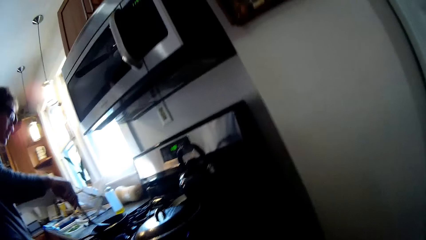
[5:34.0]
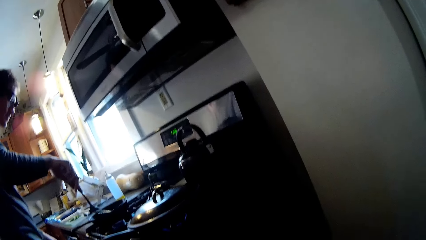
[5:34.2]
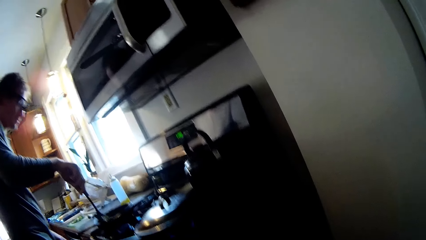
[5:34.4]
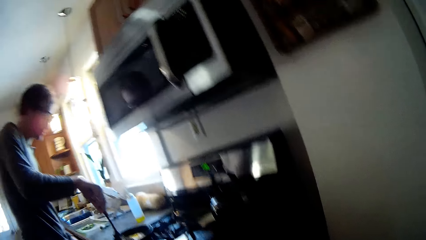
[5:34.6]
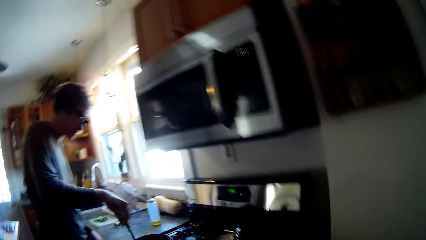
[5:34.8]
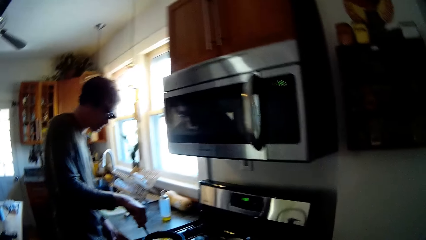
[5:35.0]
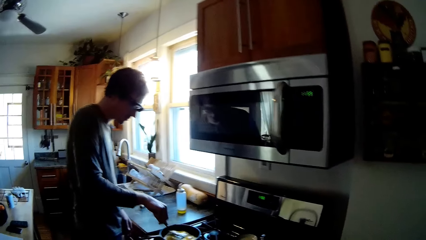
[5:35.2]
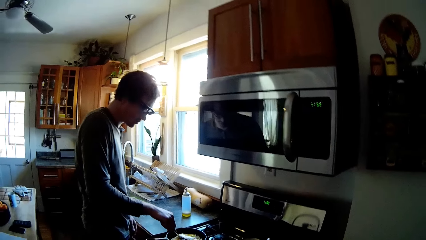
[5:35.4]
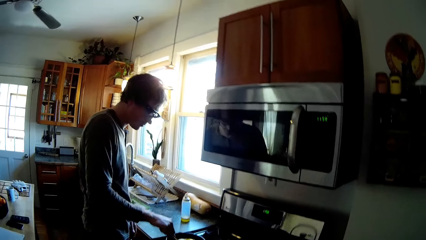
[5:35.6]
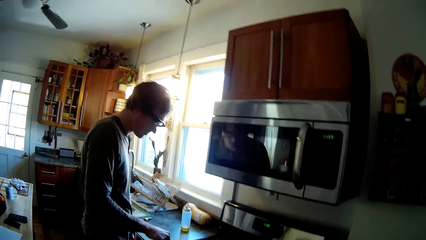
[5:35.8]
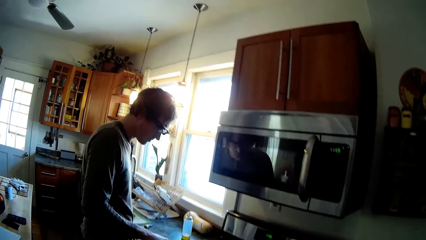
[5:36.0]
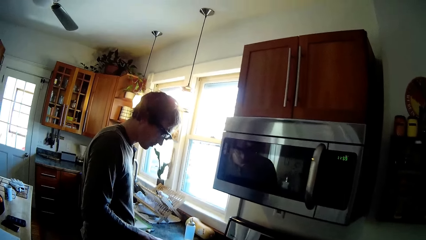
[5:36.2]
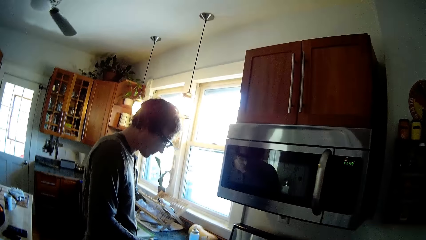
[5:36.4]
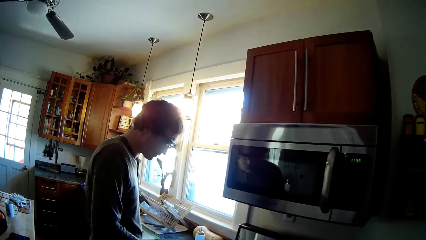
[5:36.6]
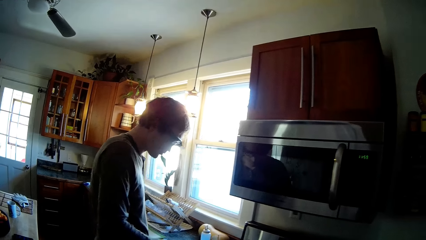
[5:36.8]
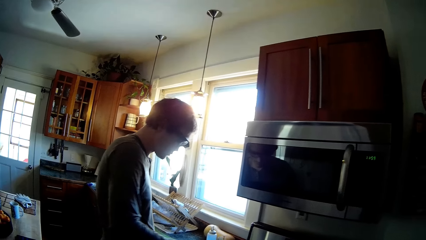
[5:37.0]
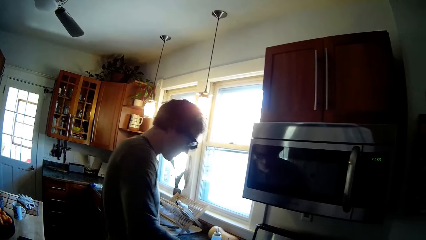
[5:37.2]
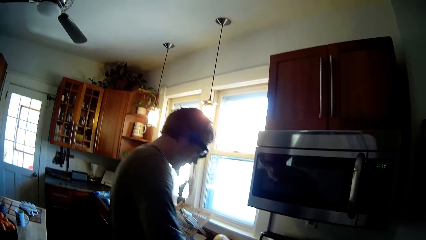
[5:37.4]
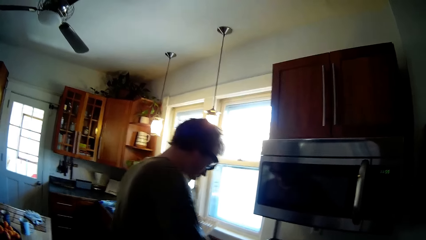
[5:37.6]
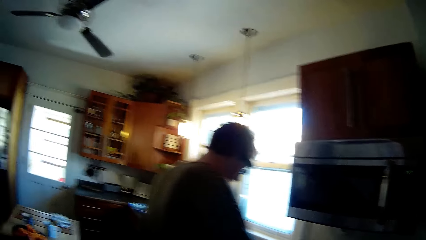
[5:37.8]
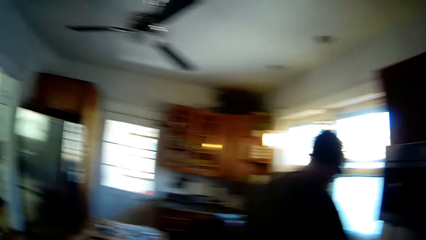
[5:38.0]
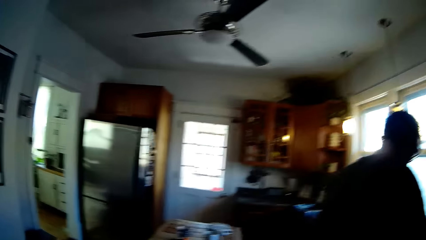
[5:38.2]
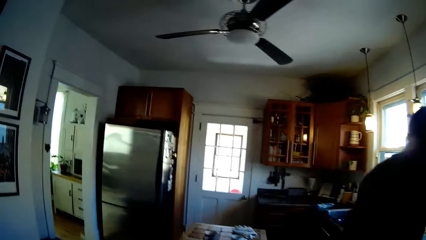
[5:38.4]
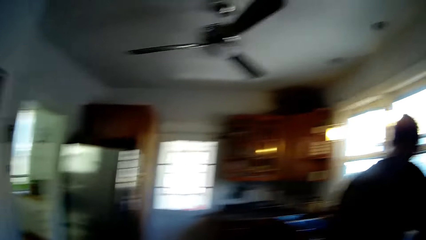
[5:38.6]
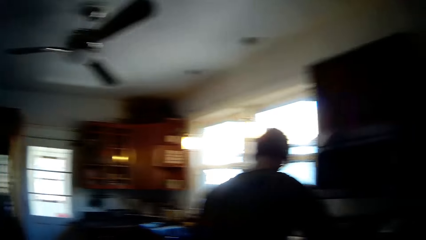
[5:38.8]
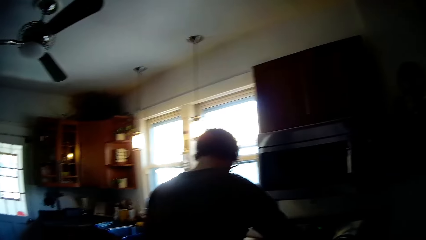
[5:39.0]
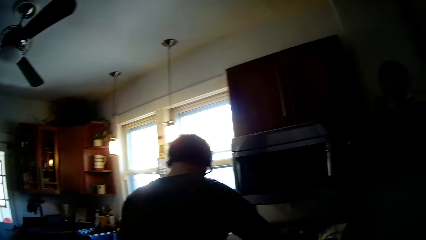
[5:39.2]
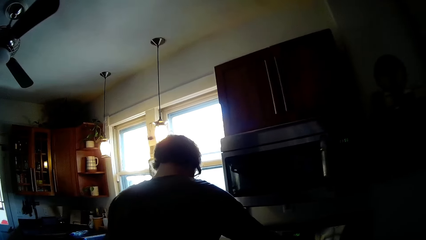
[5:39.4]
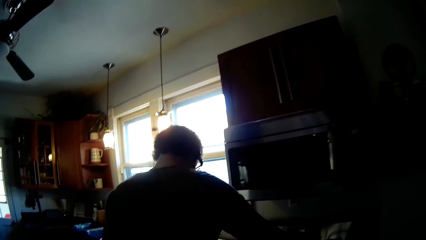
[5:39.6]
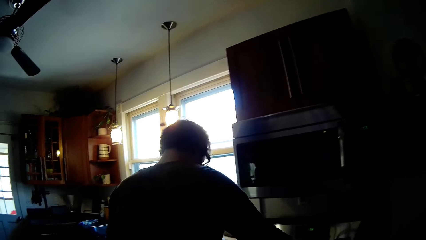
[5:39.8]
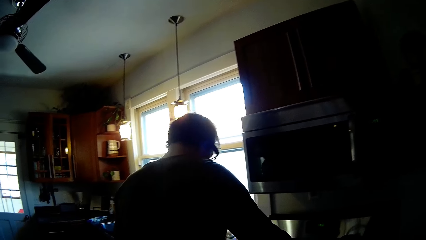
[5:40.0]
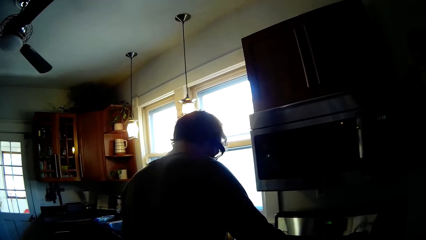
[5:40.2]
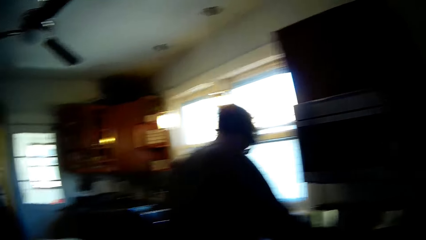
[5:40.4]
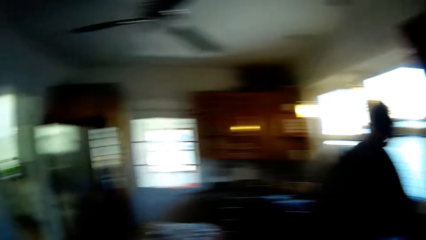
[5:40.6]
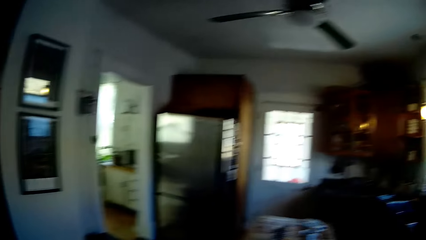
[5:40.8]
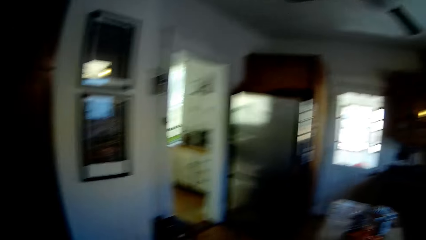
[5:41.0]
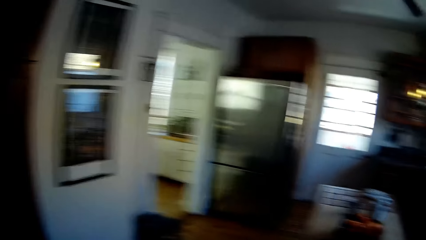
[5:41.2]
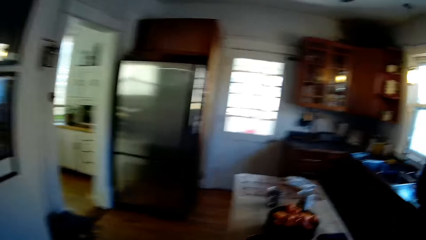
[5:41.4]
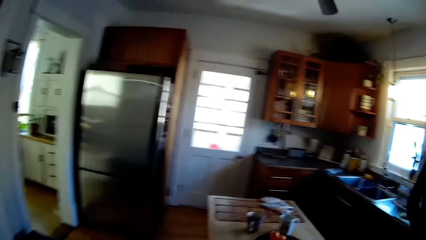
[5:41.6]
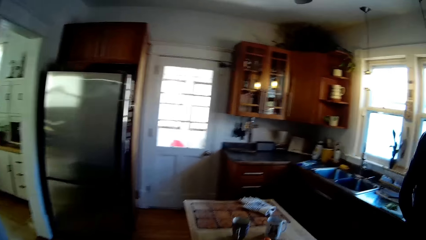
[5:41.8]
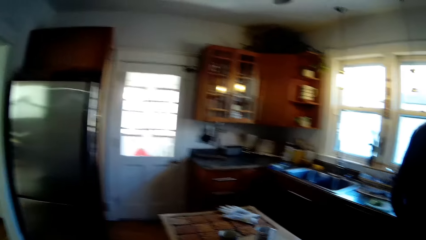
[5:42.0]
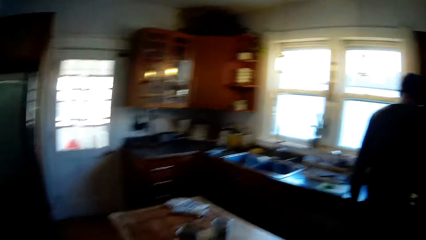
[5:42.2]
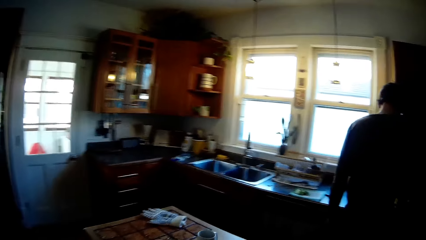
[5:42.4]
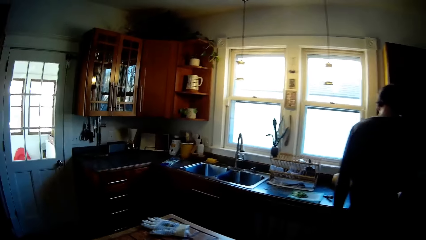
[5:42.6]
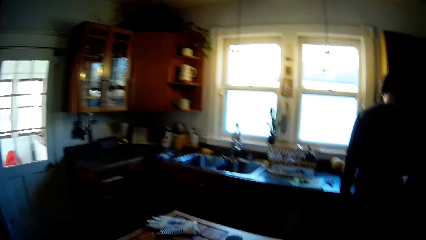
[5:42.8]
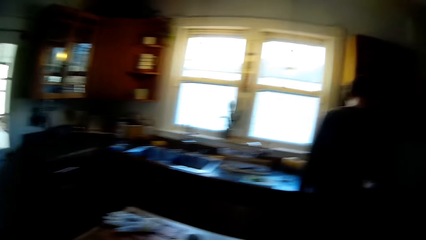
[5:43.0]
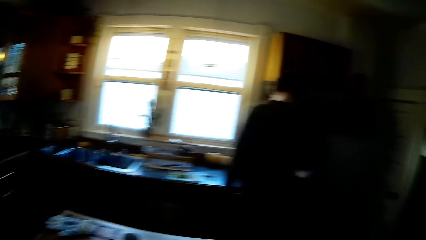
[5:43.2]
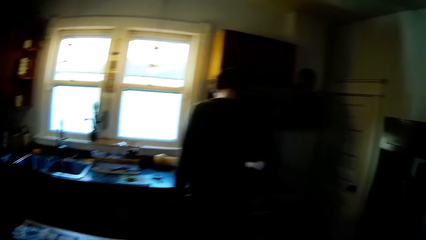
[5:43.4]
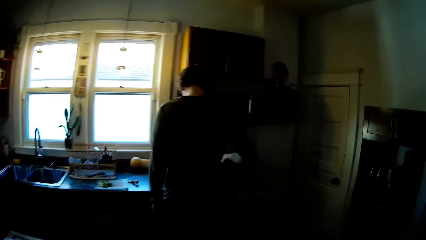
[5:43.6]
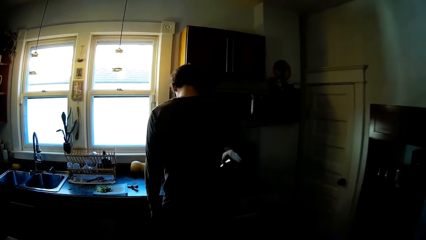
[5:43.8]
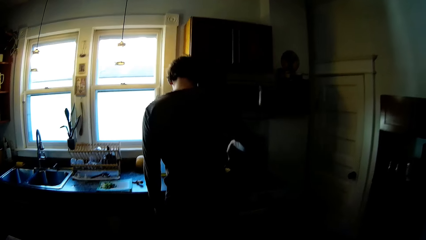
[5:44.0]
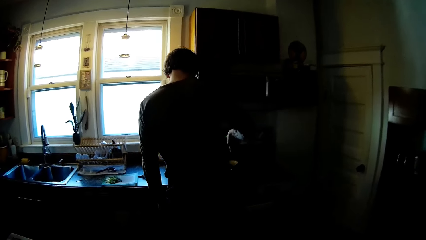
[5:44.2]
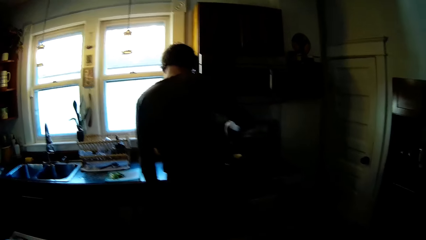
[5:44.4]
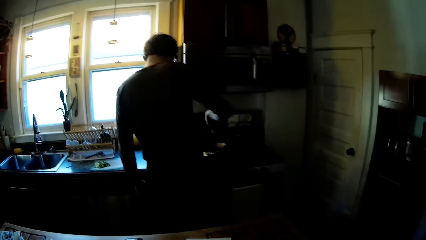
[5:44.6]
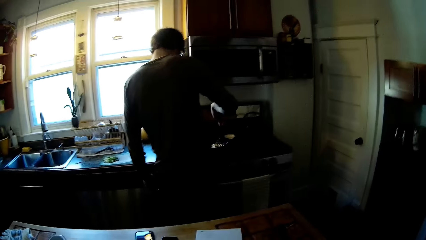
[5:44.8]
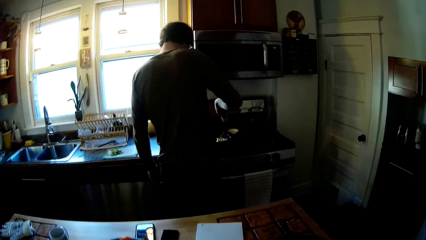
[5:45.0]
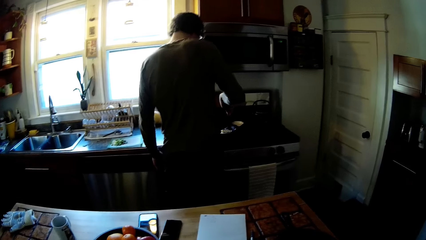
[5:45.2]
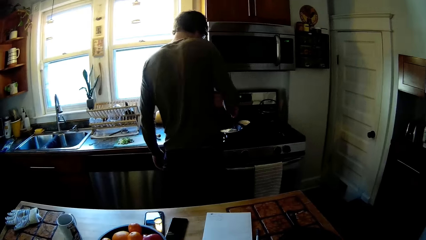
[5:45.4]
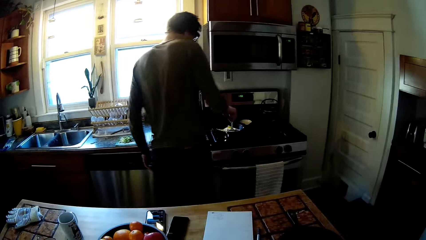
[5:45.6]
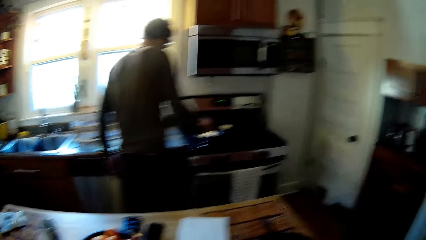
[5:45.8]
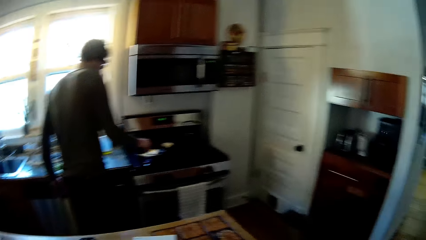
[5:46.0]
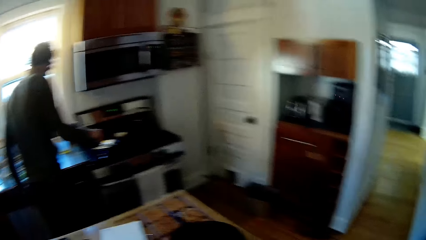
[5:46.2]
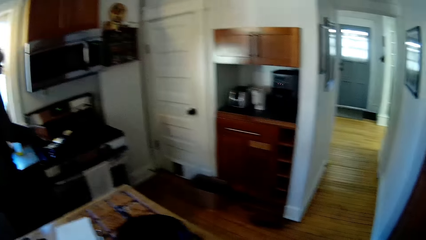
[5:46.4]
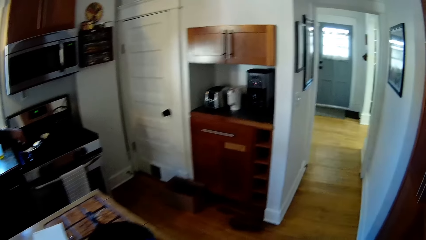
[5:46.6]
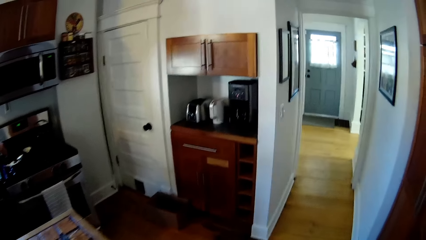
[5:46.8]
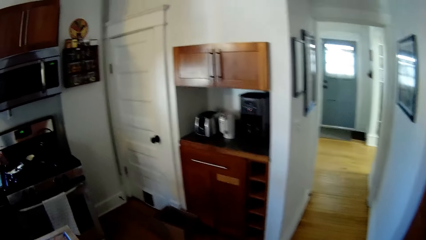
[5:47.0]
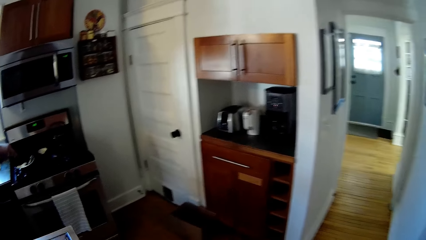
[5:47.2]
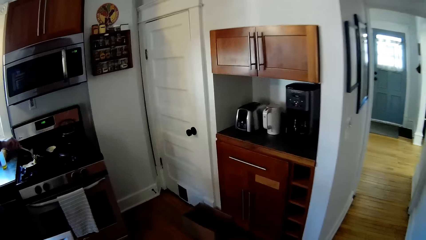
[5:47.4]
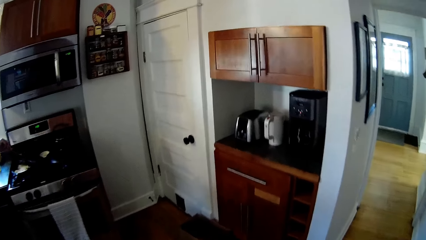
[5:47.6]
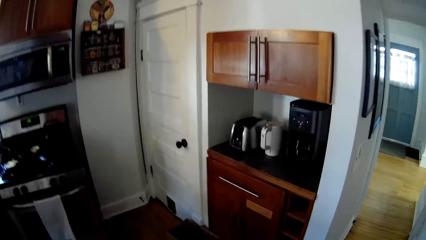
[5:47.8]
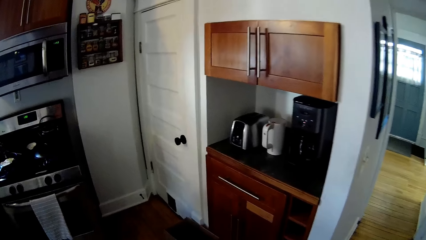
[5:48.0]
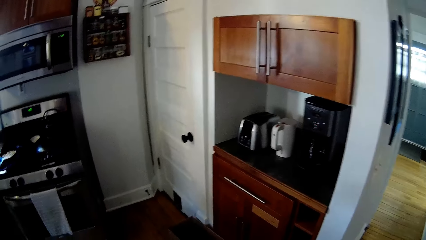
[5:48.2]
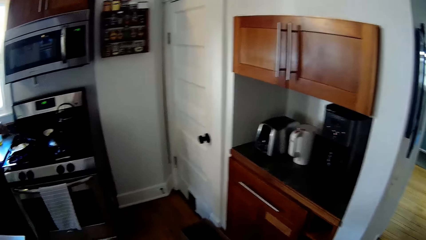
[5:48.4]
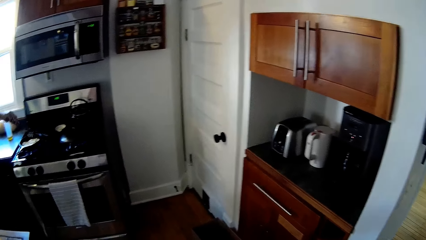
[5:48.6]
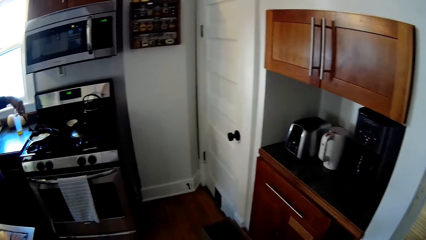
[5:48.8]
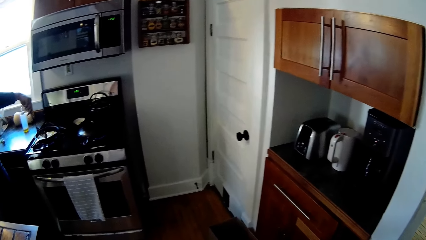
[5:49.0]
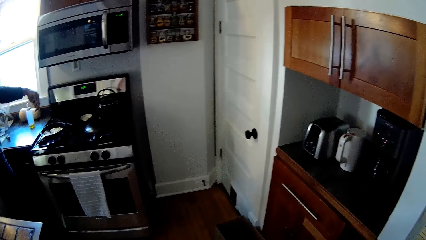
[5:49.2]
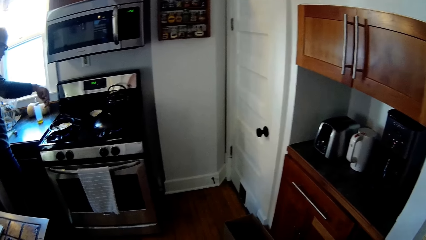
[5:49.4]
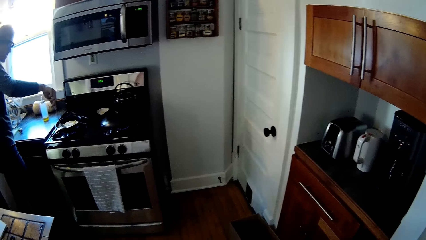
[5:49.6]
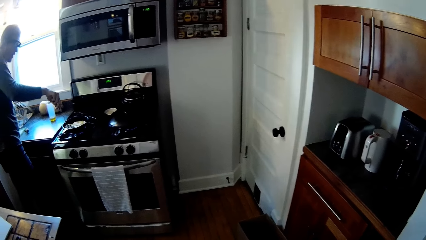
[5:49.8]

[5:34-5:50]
A man talks to the camera wearer. The man holds a plastic spatula in a frying pan in his right hand. He mixes the food. The camera wearer looks at the man. They walk around the house. They stand beside the table. The man turns an egg in the frying pan with the plastic spatula in his right hand. The camera wearer moves beside the table.
